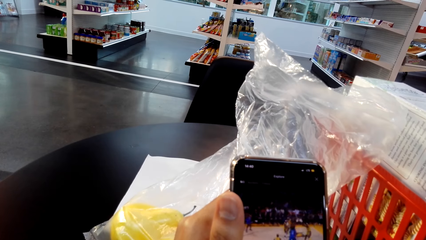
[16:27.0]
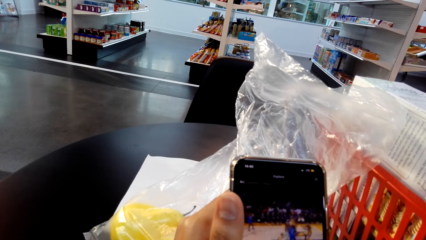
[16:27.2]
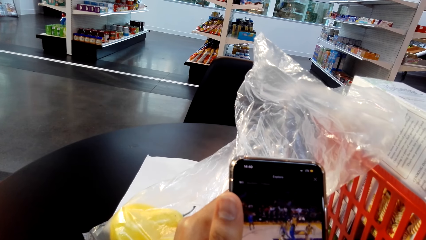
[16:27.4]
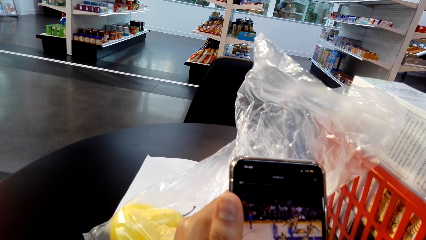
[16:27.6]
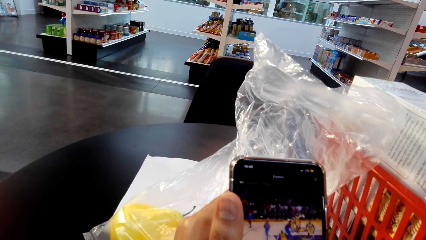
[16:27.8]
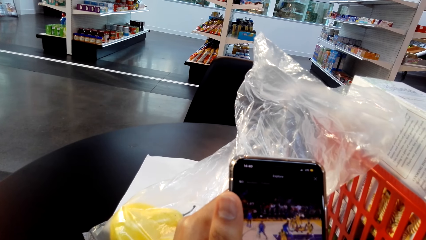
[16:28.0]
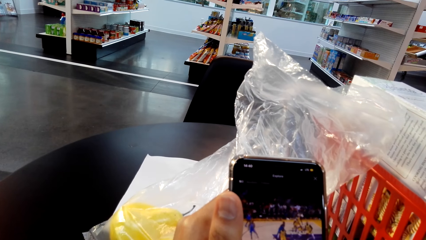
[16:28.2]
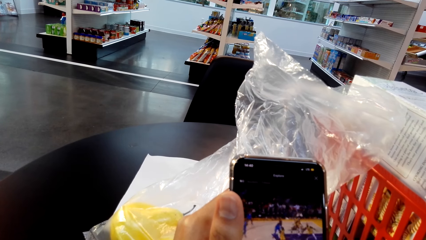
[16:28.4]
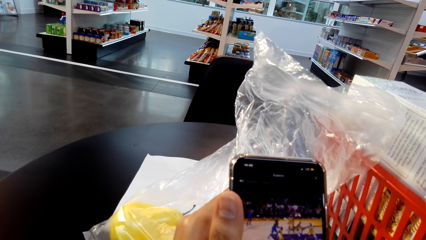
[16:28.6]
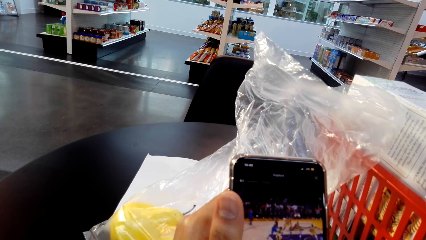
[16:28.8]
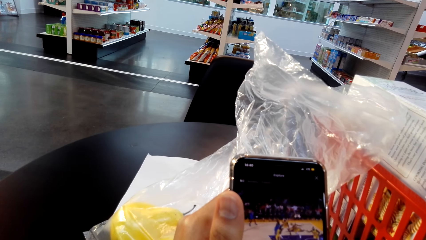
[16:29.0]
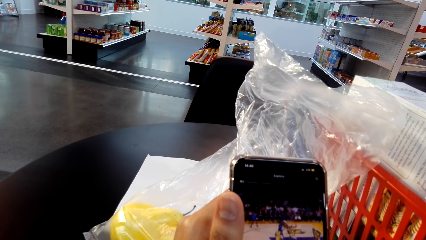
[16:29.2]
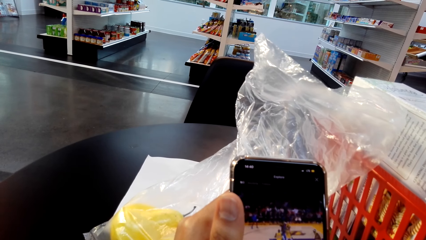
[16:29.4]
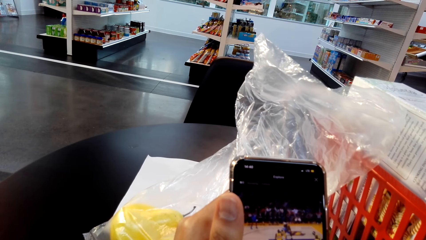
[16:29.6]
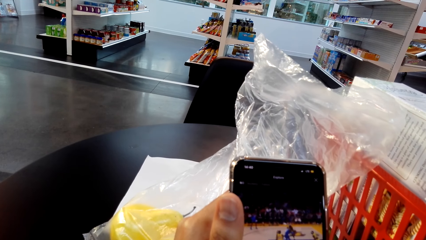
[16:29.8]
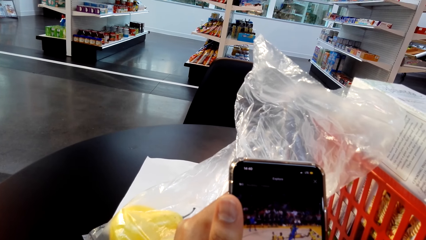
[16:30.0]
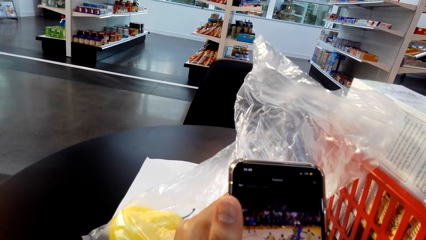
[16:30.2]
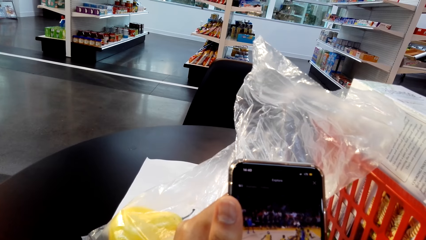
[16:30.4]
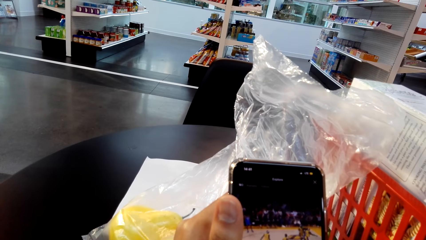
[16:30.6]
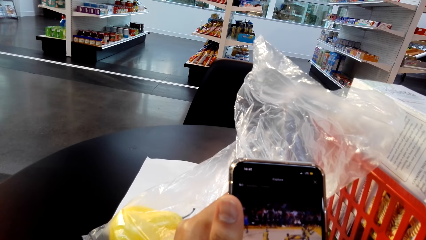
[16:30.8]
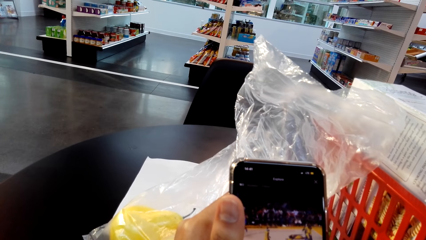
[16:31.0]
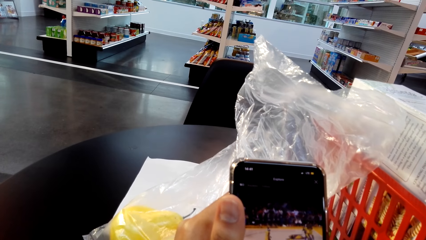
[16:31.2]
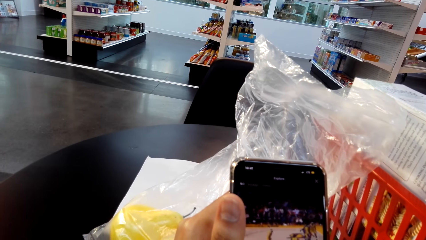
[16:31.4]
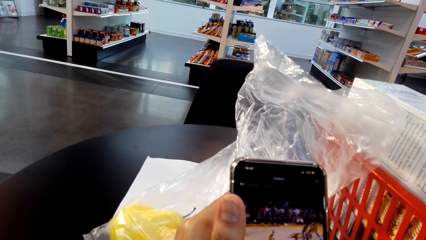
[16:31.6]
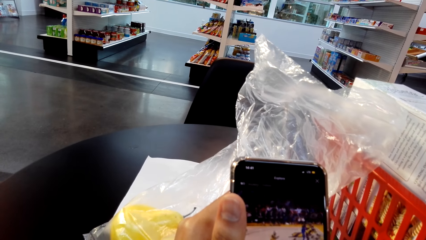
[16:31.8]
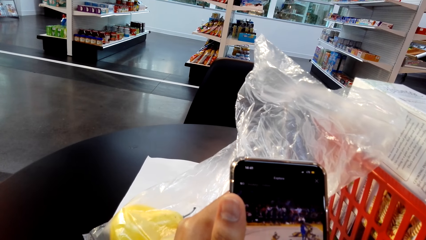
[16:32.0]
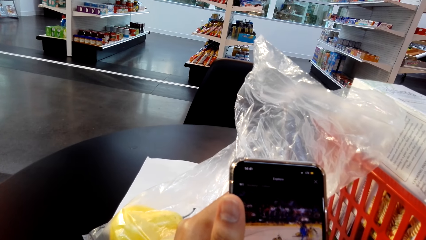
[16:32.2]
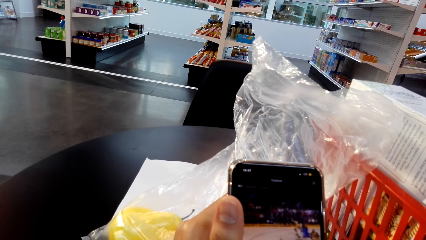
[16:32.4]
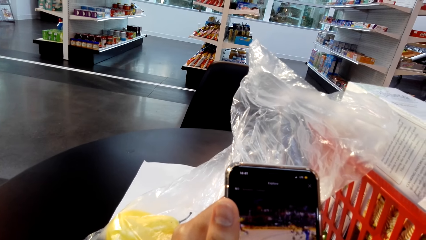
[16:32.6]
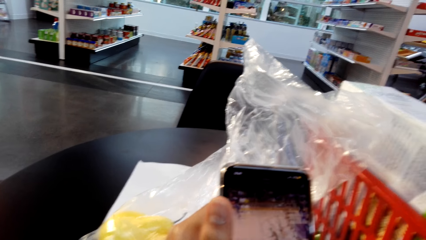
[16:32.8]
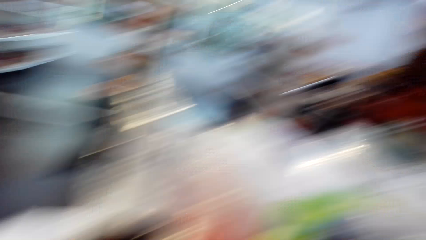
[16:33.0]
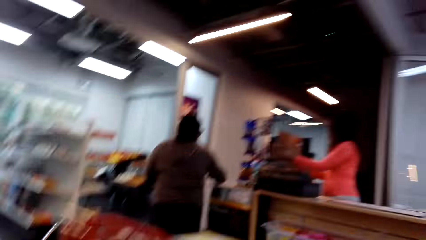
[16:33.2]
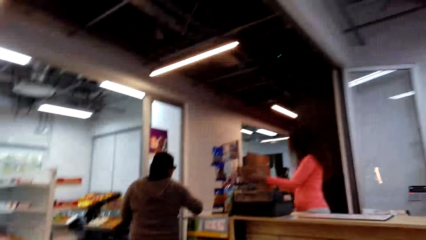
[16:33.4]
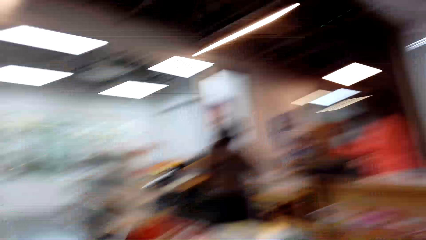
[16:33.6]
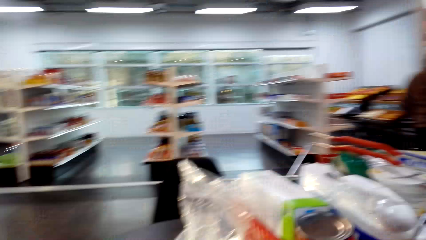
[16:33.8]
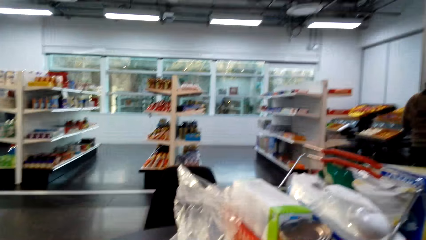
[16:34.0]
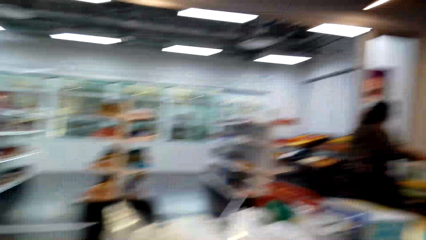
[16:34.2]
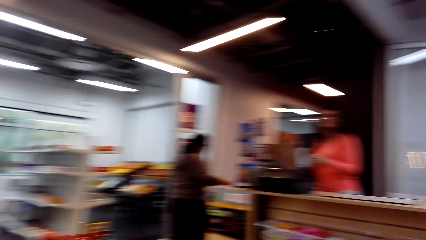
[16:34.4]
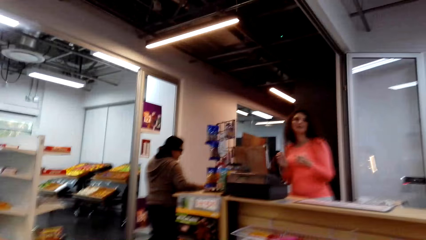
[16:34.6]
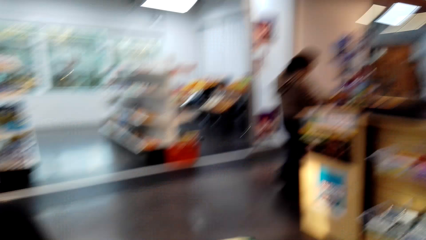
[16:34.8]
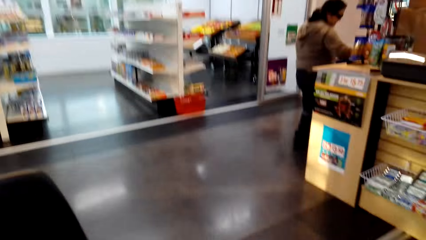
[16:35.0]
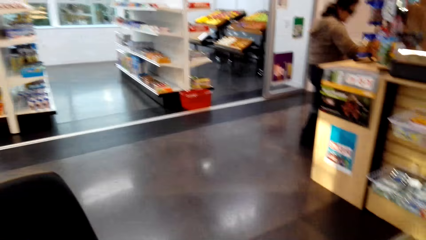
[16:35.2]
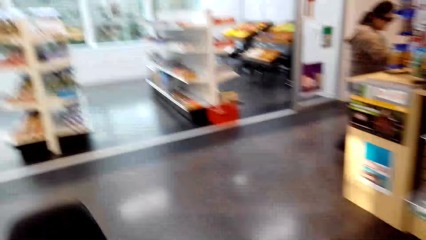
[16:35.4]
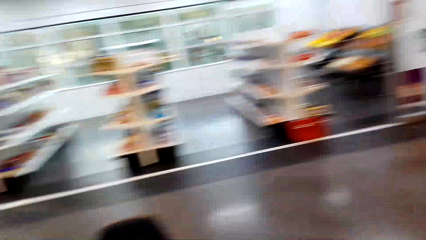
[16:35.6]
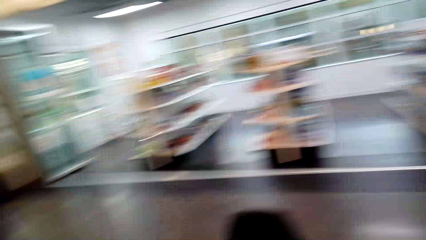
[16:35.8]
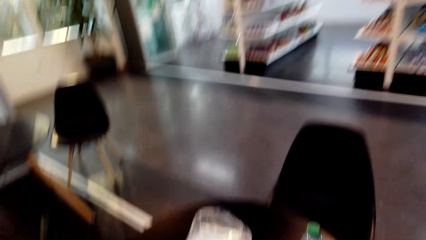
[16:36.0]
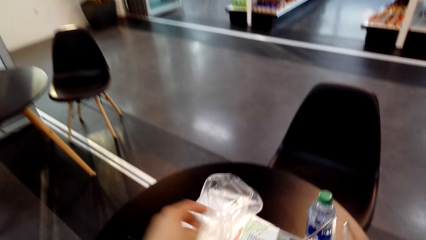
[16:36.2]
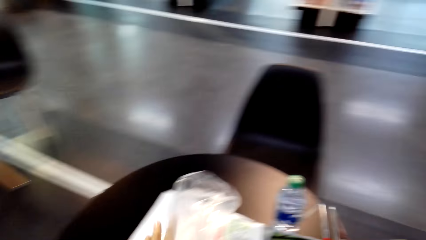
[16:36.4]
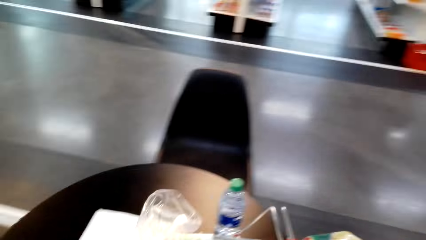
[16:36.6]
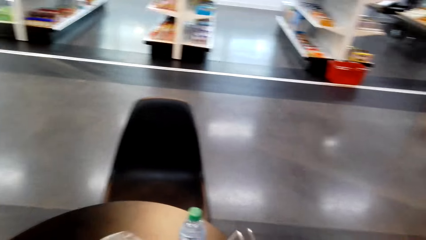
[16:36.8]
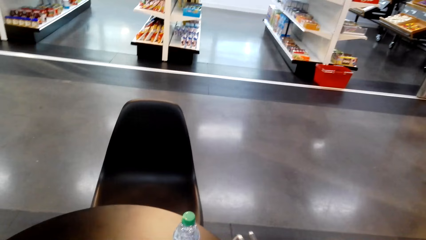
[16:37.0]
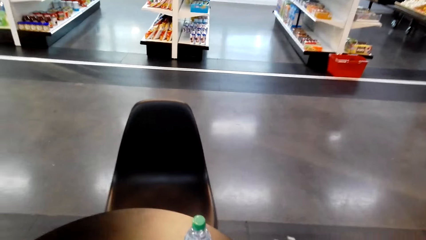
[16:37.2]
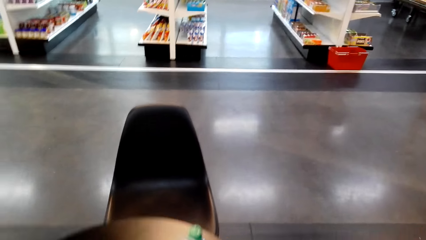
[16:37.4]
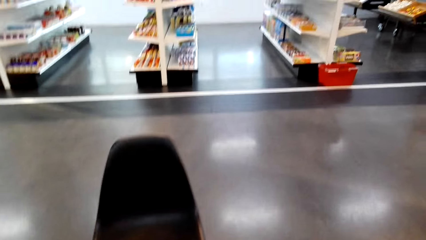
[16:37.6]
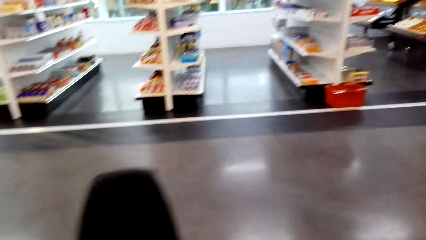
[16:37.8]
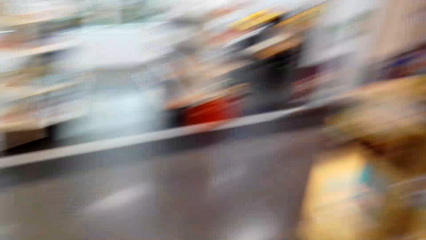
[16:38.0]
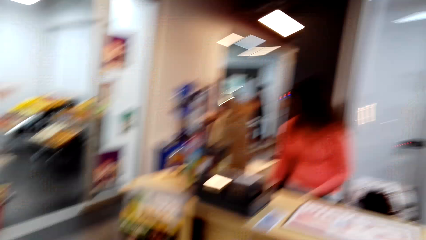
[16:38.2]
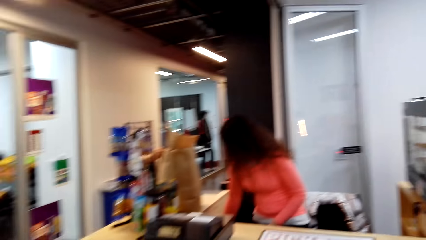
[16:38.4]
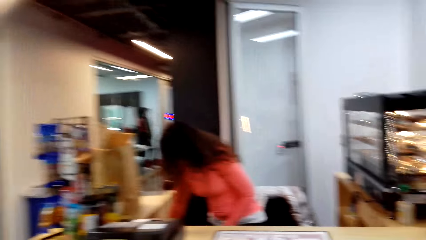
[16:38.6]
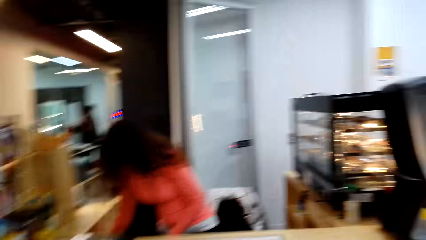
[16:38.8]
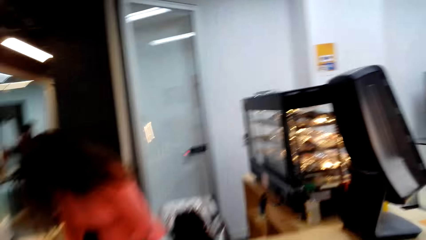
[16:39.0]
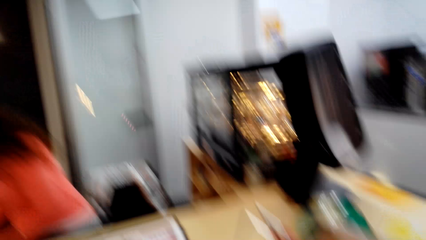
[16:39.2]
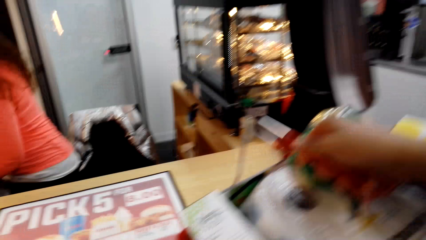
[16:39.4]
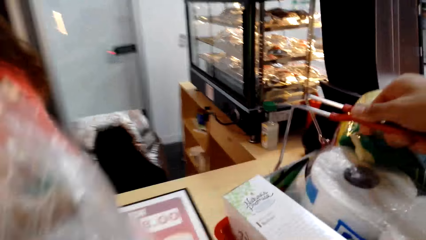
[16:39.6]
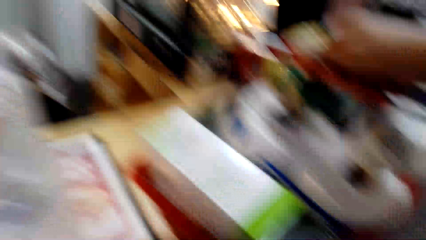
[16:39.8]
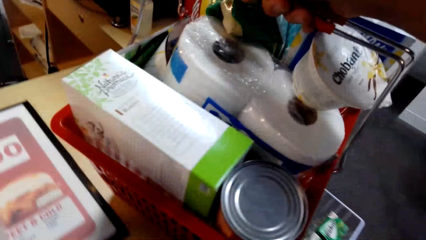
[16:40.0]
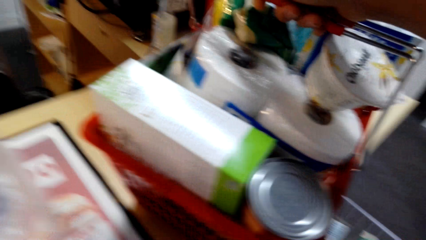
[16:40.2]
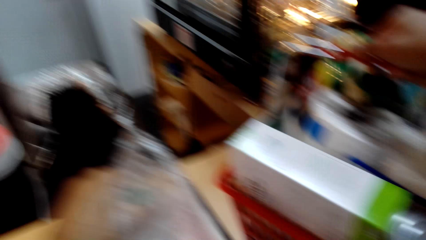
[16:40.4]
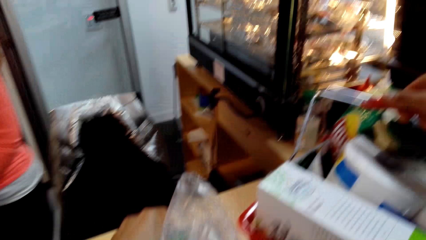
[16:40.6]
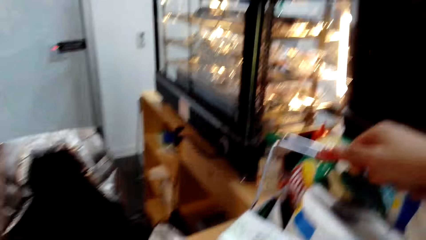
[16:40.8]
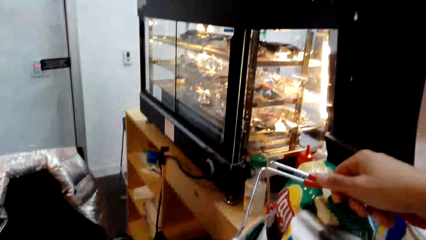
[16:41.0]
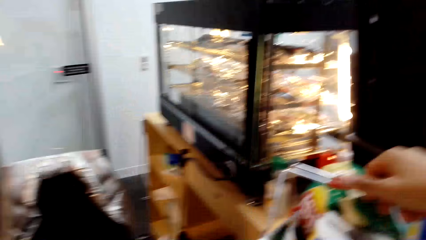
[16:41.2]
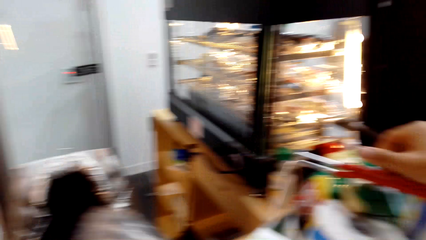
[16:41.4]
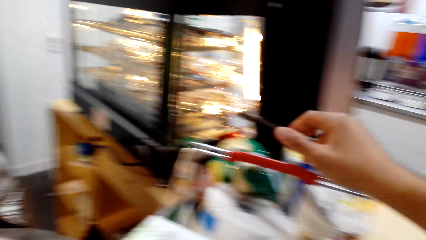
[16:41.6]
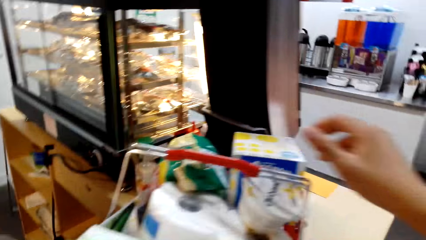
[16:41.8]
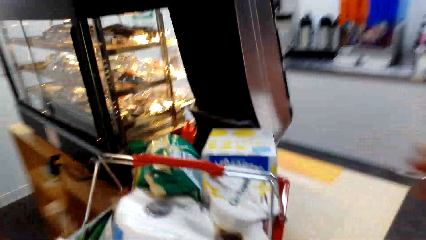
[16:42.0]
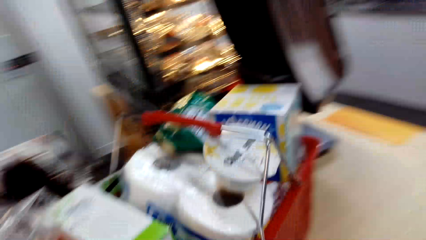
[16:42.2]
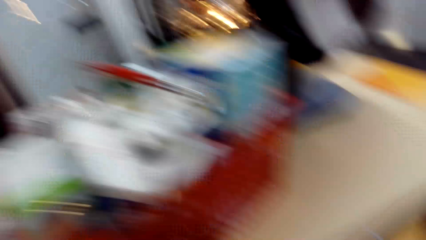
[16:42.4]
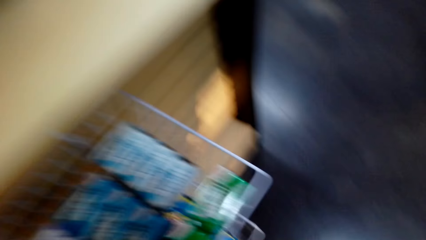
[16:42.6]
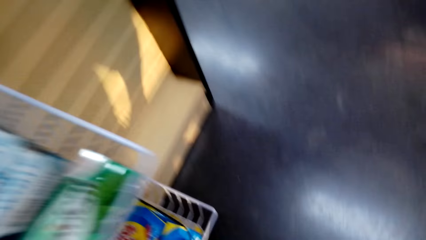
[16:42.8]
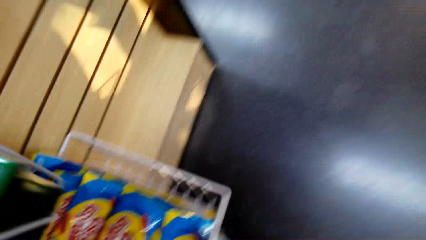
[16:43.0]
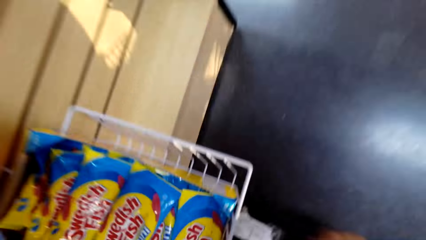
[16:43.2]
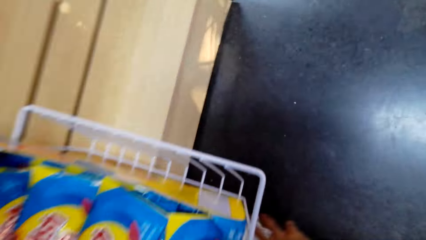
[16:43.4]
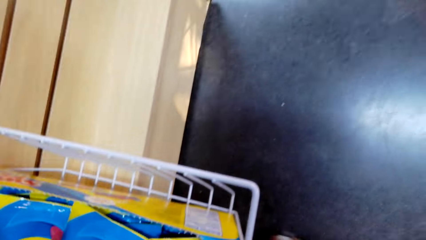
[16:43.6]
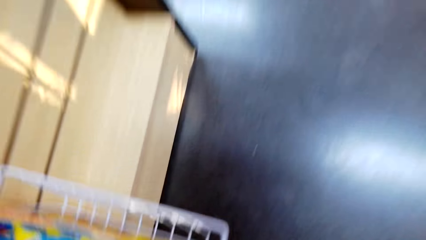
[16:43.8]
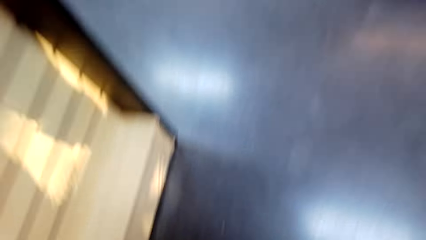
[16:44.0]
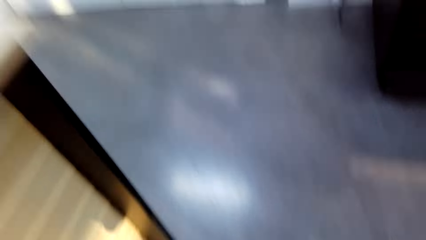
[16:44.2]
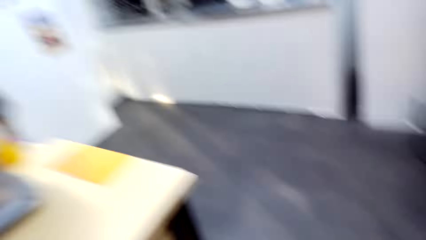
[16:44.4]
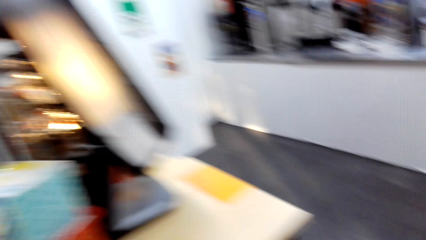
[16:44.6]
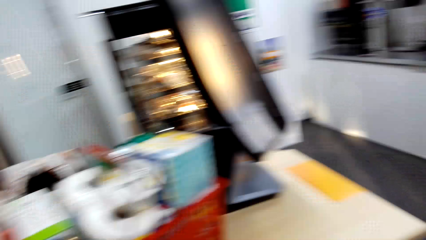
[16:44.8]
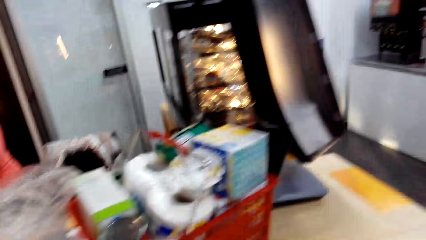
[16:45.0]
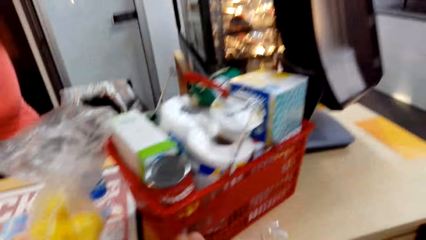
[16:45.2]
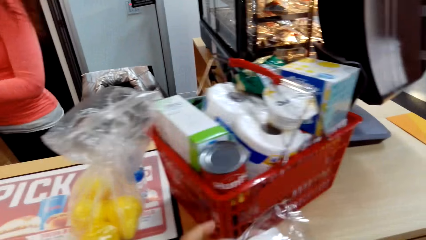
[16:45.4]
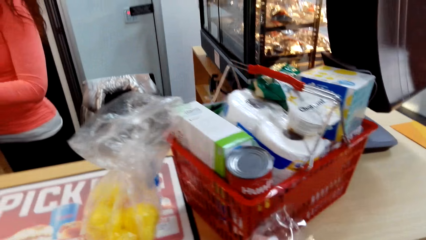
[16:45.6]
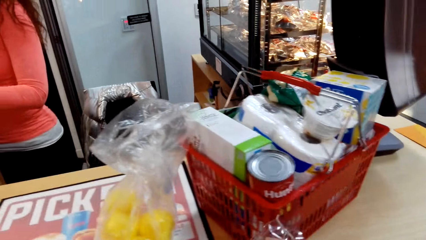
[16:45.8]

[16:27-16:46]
The camera wearer turns a little. They walk around the supermarket and touch polythene paper. They converse with a woman. The camera wearer moves a little.
